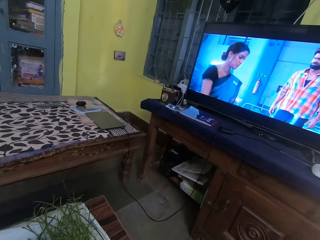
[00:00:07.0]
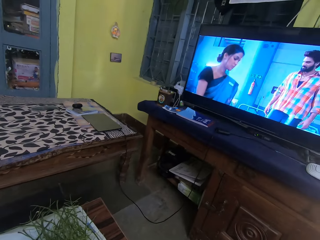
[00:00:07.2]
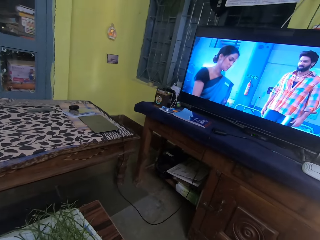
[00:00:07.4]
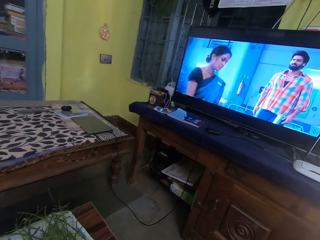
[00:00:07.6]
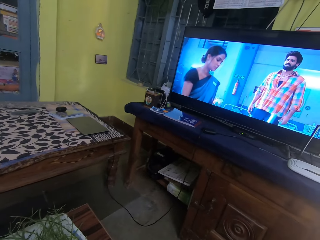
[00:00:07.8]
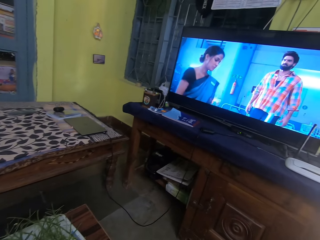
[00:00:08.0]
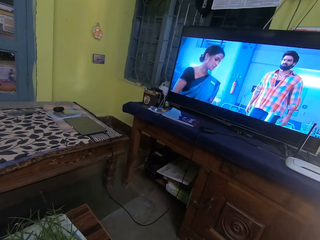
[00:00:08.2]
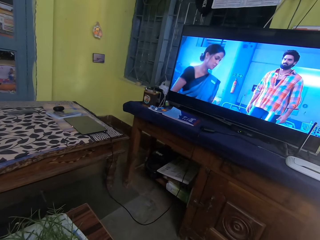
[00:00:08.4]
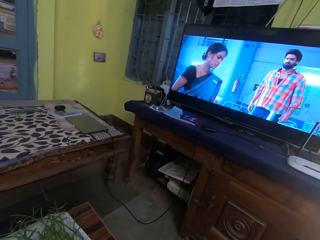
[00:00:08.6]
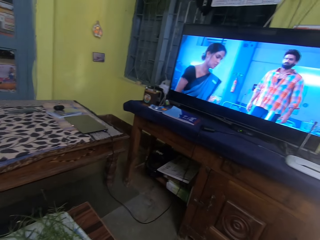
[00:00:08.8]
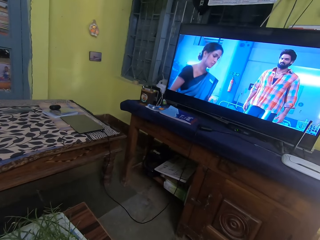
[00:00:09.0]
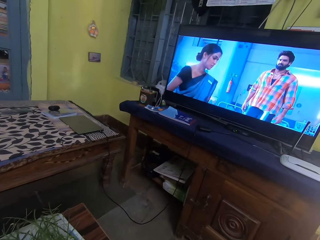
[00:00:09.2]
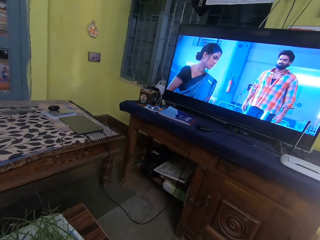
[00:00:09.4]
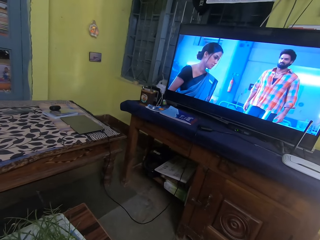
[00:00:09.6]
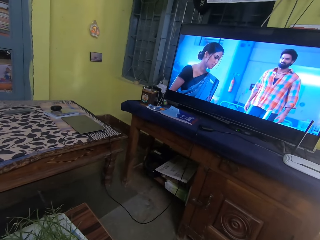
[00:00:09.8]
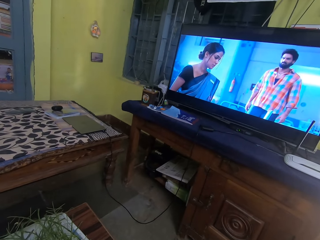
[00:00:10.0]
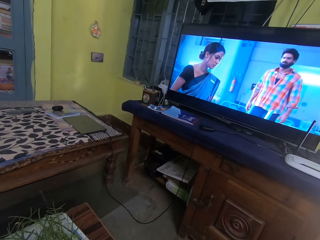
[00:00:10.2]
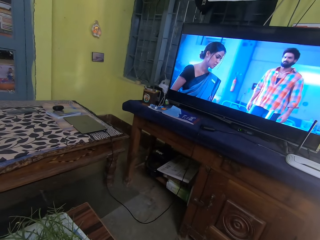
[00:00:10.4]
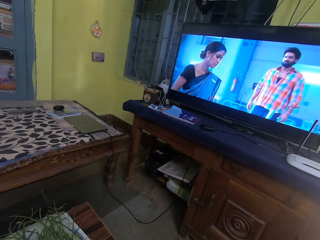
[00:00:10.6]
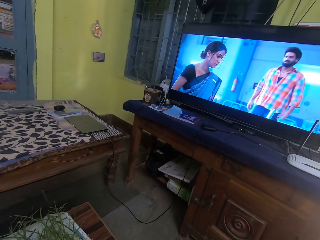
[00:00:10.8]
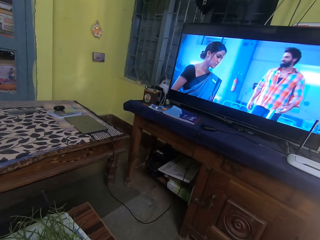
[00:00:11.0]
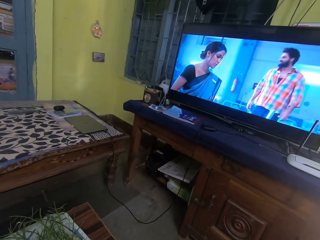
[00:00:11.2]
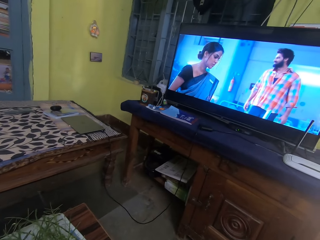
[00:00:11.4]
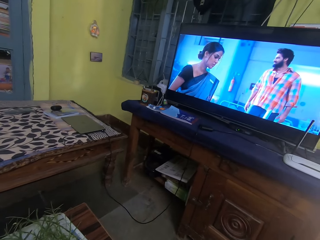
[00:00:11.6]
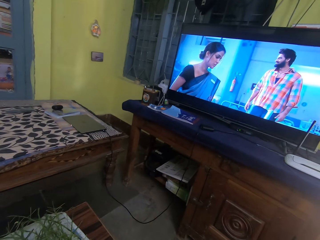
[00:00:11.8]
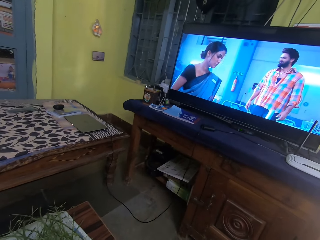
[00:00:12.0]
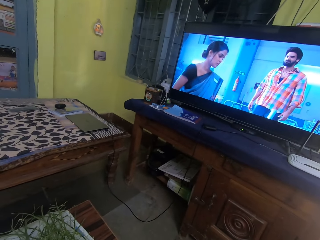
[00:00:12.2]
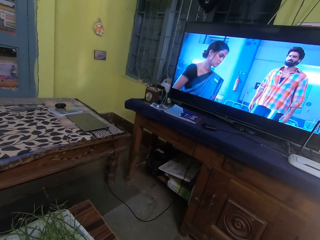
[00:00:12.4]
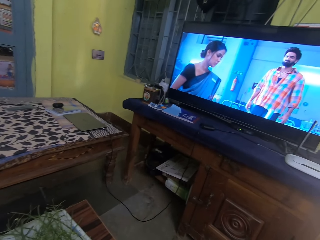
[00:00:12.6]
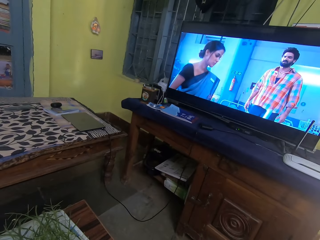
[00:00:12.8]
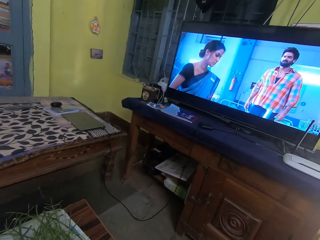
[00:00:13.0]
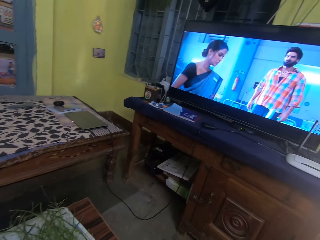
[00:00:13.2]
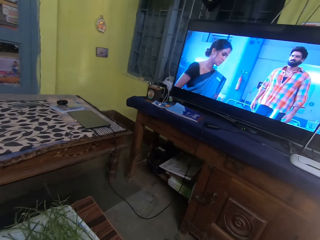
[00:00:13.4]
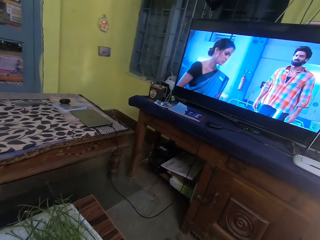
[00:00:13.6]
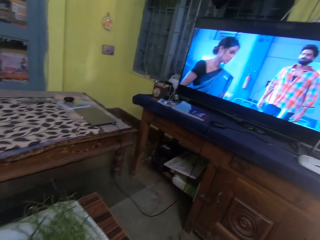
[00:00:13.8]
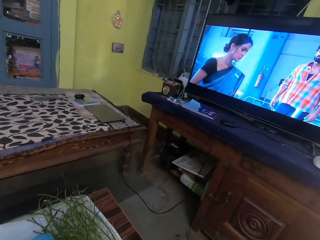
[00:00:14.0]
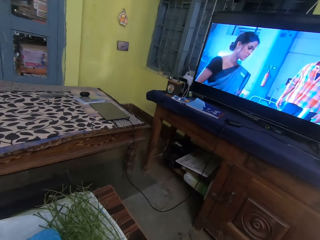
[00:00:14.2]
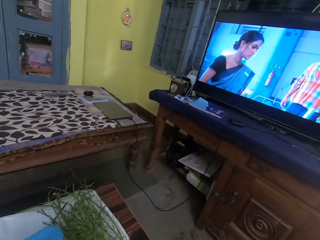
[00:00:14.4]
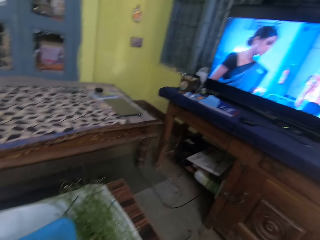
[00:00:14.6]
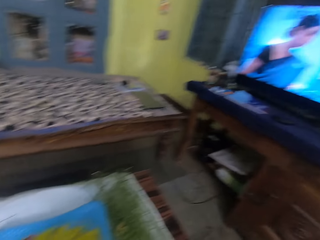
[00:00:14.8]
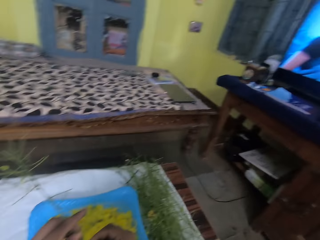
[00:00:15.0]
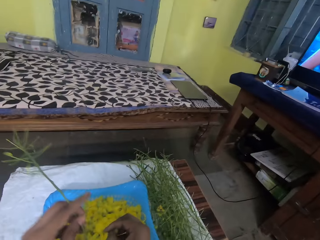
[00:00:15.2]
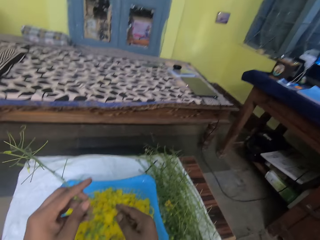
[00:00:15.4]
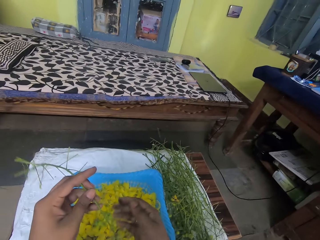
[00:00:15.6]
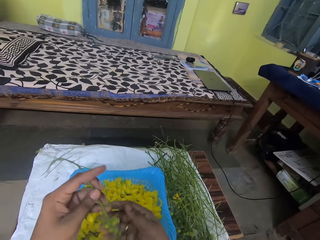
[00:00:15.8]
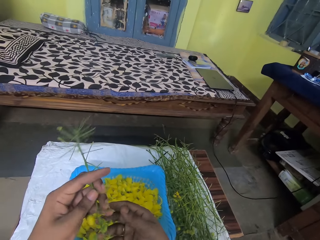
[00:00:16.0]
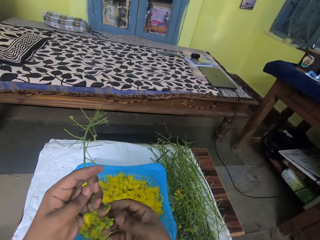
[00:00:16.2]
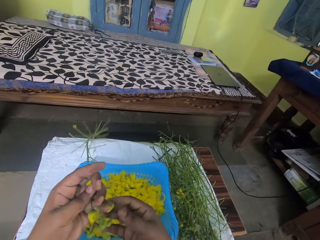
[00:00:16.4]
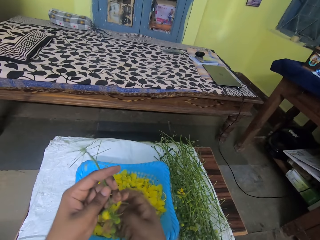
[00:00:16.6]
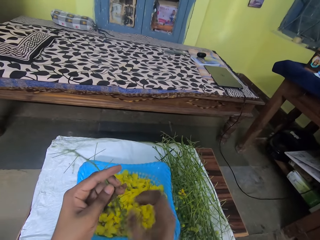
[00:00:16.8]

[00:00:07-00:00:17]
The camera wearer watches the TV.

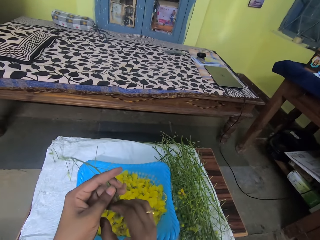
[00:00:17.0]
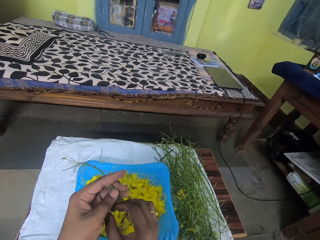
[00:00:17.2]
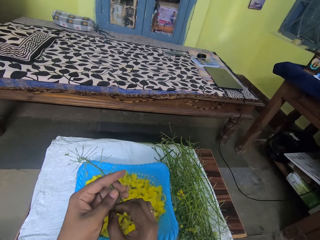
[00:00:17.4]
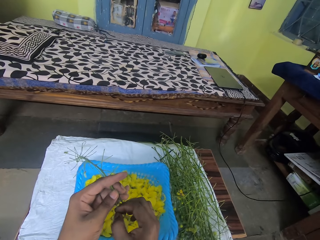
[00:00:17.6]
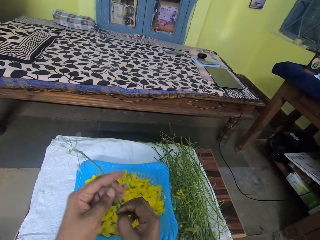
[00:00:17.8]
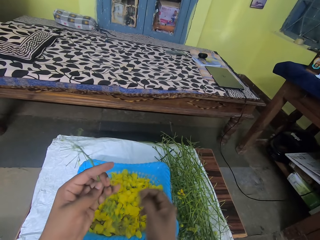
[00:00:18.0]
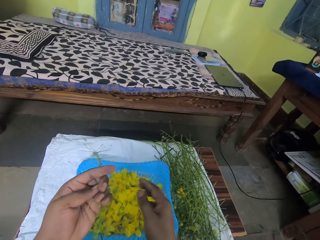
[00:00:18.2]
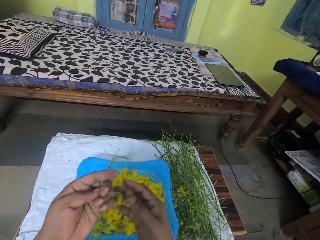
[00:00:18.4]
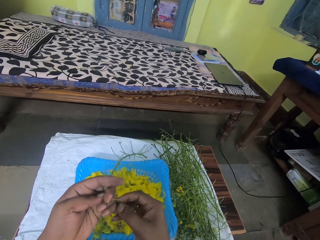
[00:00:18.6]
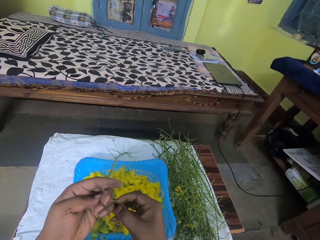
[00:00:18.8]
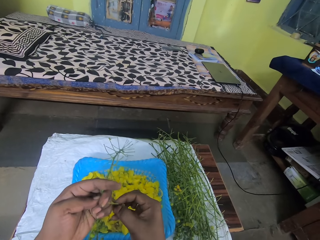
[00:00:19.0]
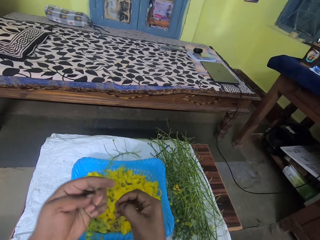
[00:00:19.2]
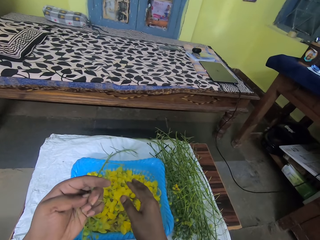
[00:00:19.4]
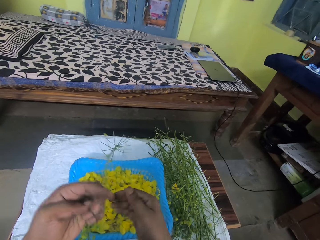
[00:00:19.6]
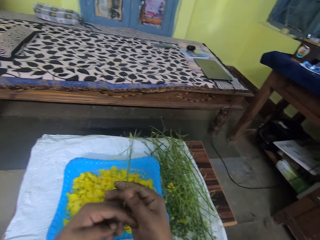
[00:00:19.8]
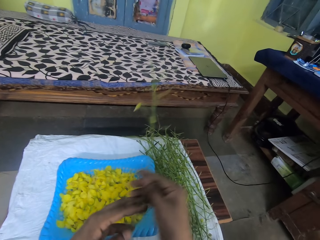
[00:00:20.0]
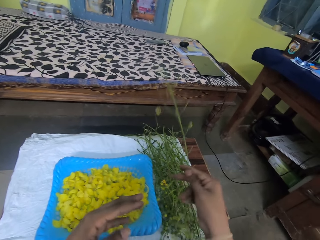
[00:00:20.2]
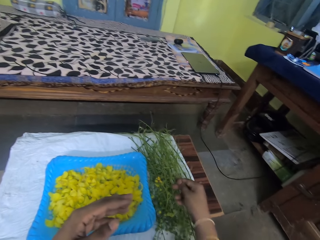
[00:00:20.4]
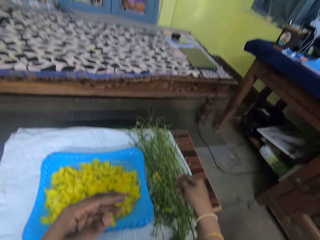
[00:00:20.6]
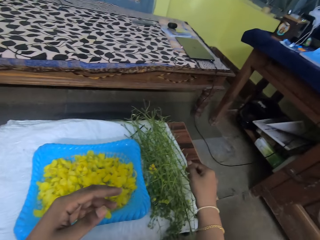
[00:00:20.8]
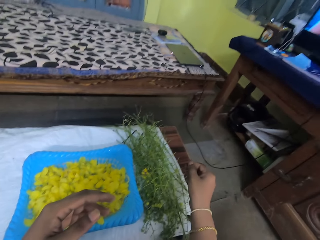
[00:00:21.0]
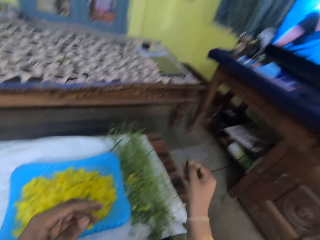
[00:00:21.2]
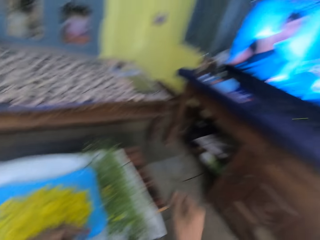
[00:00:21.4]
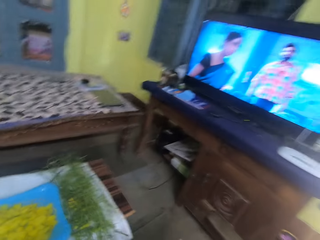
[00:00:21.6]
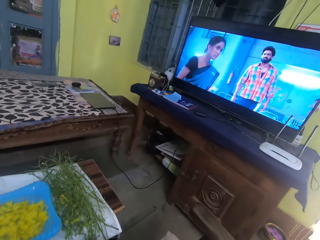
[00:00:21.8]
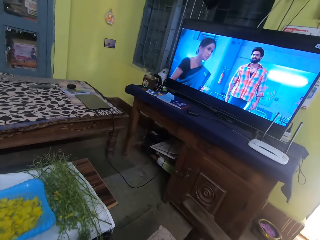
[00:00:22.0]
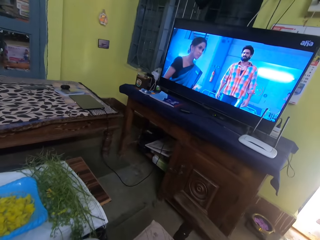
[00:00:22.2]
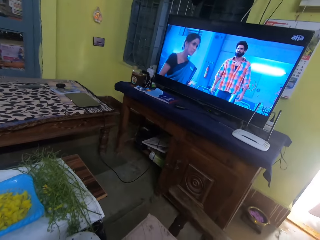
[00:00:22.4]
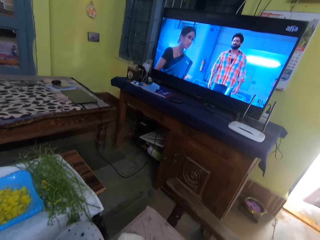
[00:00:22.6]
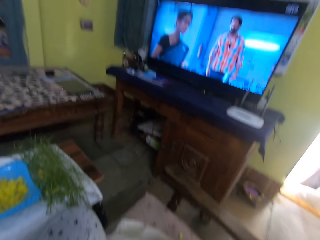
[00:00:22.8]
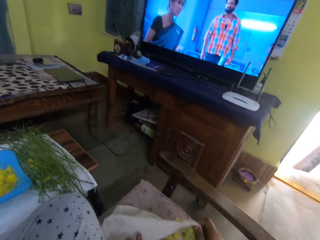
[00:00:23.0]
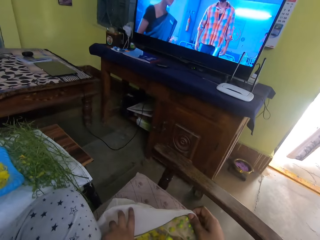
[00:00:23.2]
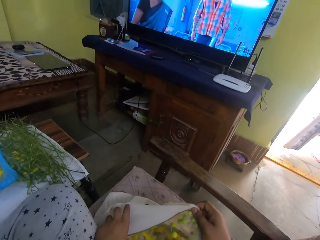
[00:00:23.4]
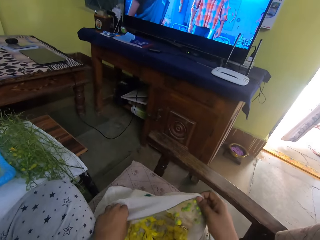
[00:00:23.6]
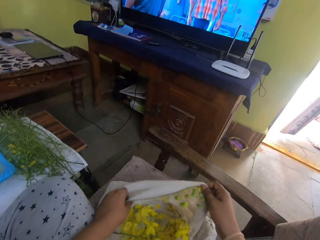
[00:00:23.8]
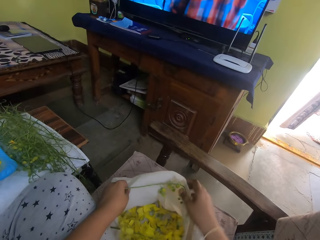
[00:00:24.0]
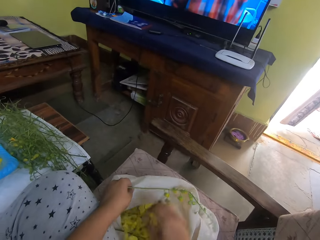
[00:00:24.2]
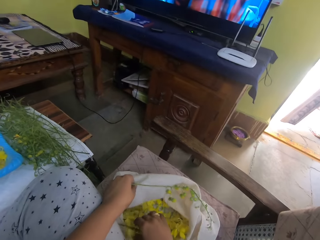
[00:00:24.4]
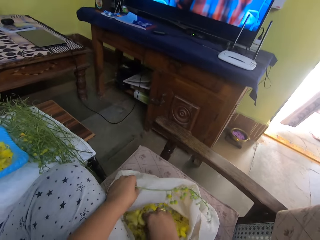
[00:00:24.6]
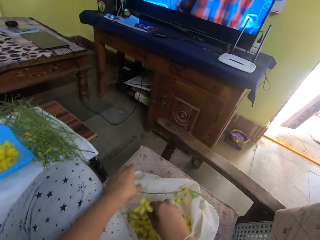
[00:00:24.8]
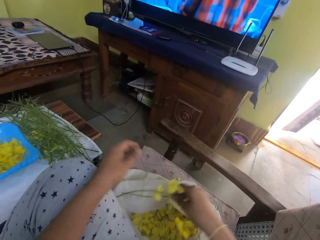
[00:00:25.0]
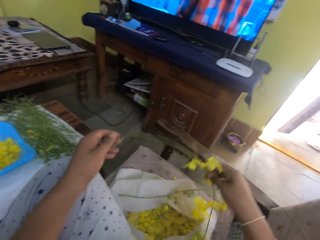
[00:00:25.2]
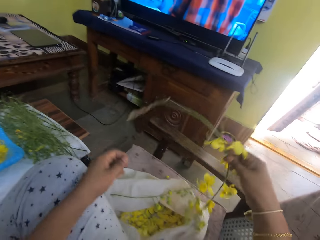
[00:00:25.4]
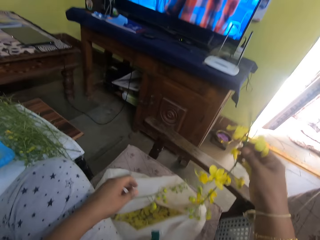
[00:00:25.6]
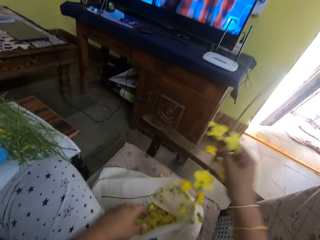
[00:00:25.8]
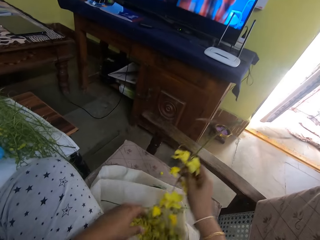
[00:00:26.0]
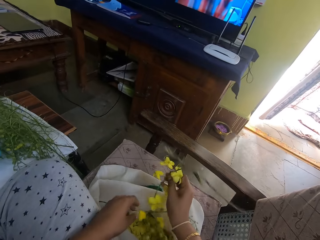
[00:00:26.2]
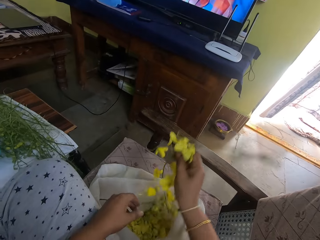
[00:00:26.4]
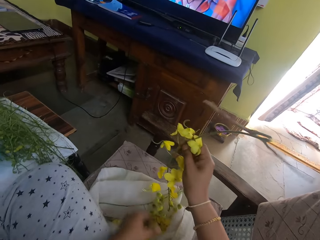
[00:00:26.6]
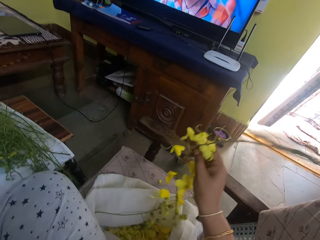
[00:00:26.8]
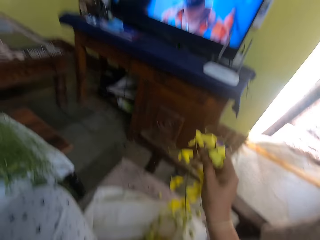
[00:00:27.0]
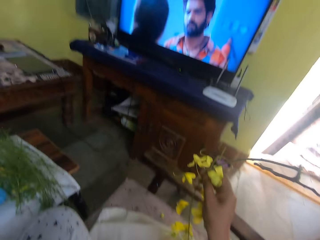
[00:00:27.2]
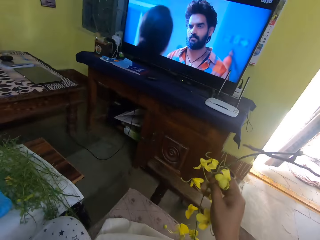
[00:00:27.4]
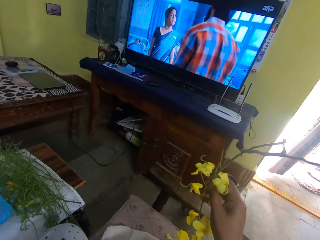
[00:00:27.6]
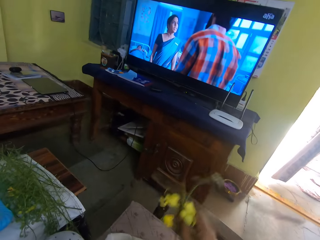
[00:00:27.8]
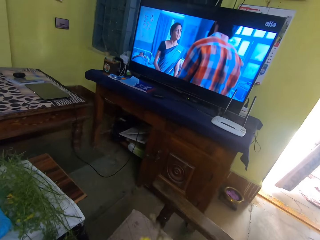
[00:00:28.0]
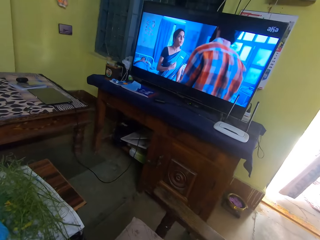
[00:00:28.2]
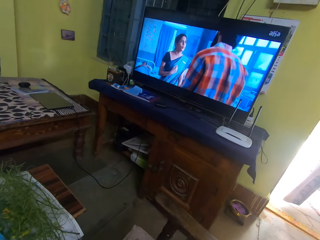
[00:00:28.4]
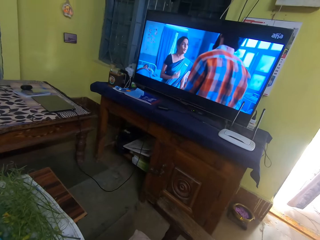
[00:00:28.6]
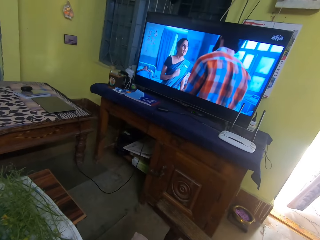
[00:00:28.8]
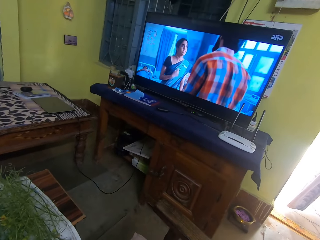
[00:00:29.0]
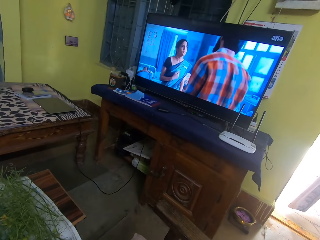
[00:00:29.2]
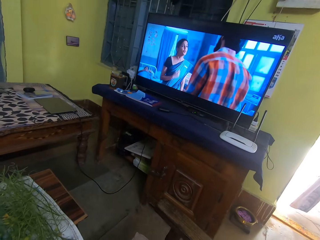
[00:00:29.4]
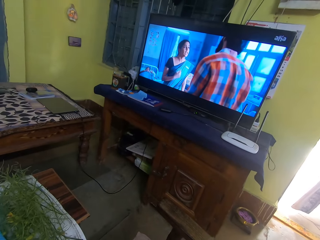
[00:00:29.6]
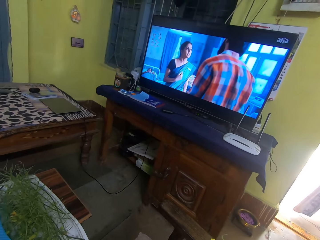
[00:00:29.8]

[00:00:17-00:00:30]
The camera wearer removes the leaves from the stalk. They drop the leaves in the plastic bowl. They remove the leaves from the stalk and drop the leaves in the bowl. They hold the stalk with the other hand and put down the stalk onto a table. They watch the TV. They adjust a sack or bag's opening. They hold the bag. They pick up the stalk from the sack.
